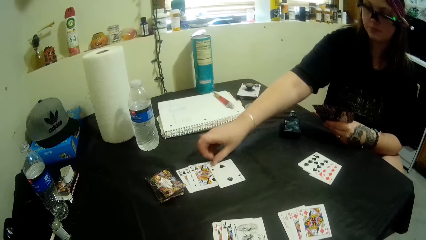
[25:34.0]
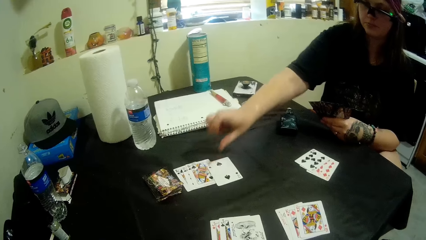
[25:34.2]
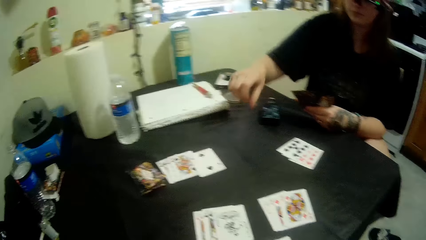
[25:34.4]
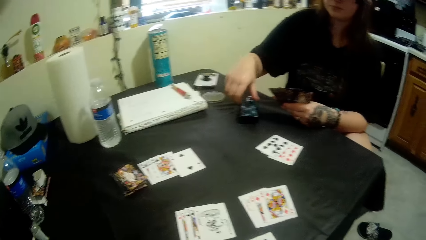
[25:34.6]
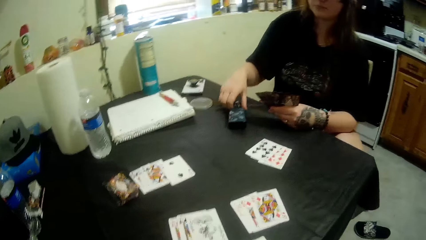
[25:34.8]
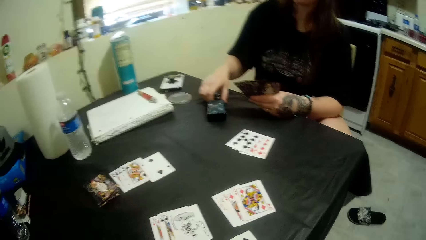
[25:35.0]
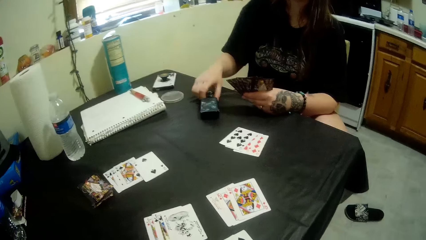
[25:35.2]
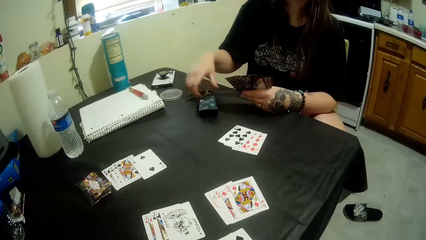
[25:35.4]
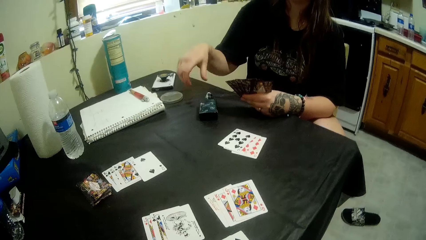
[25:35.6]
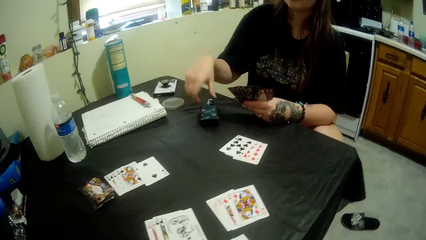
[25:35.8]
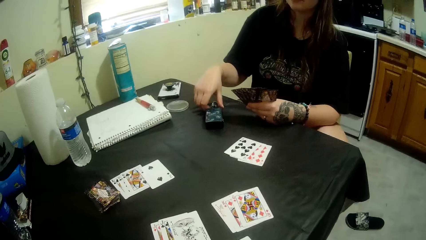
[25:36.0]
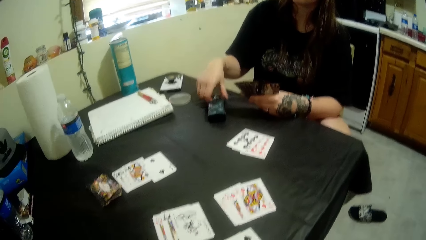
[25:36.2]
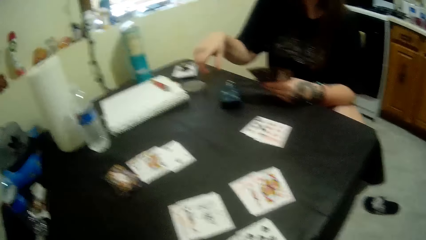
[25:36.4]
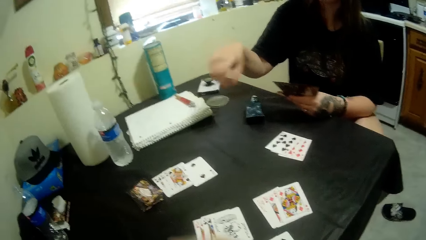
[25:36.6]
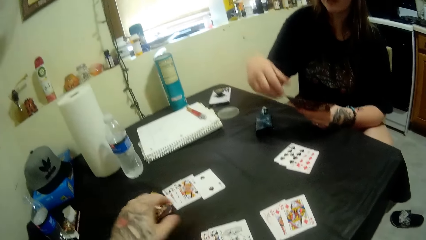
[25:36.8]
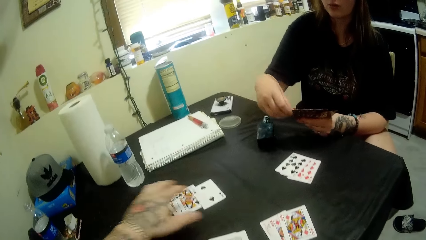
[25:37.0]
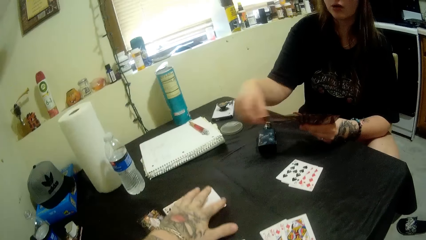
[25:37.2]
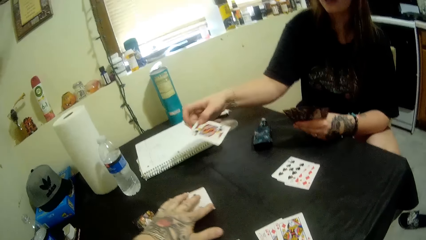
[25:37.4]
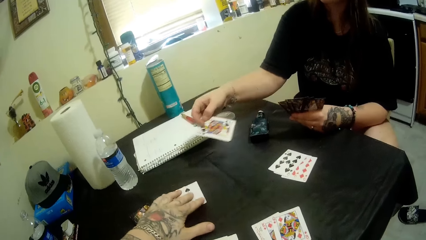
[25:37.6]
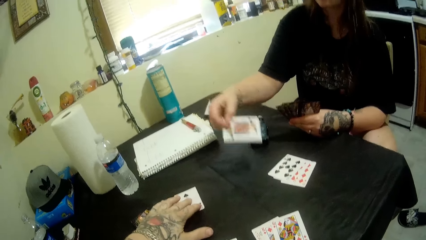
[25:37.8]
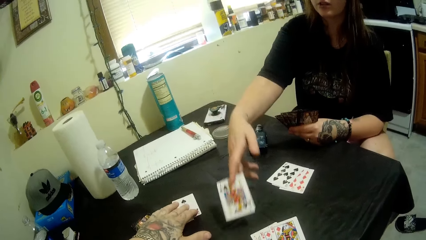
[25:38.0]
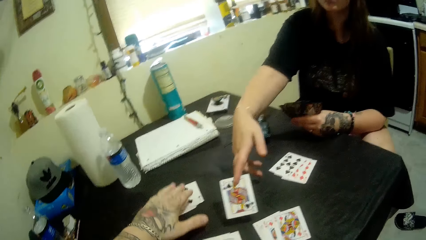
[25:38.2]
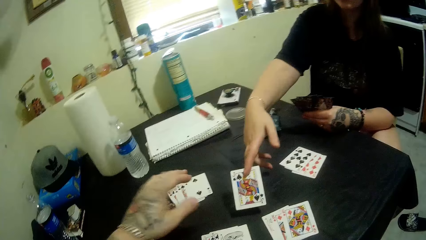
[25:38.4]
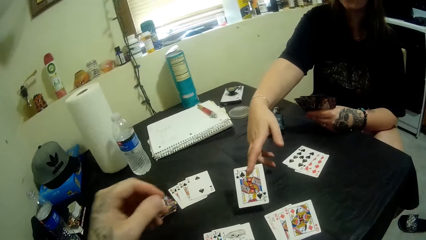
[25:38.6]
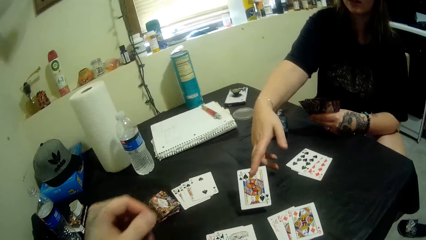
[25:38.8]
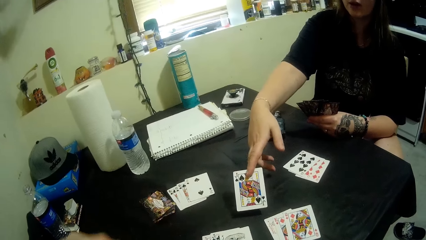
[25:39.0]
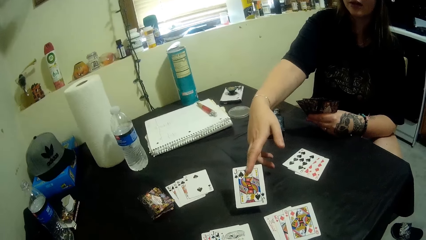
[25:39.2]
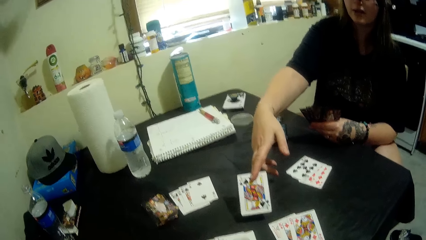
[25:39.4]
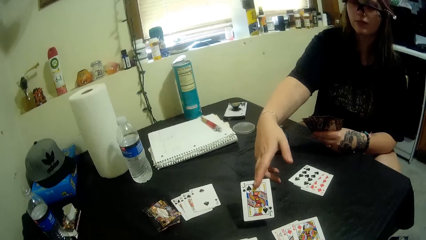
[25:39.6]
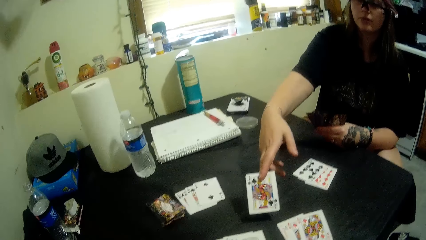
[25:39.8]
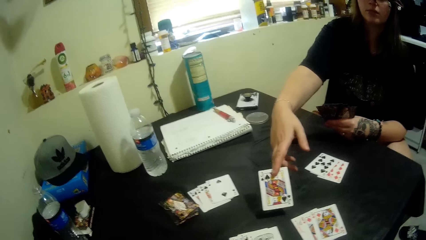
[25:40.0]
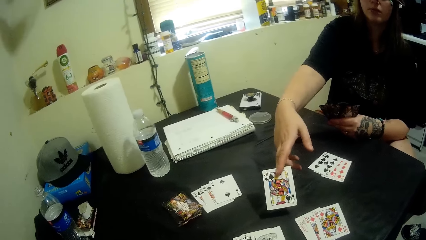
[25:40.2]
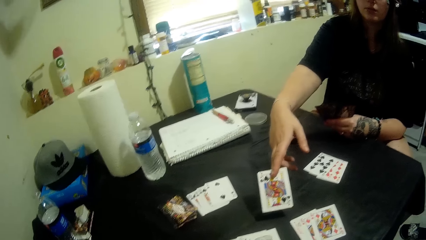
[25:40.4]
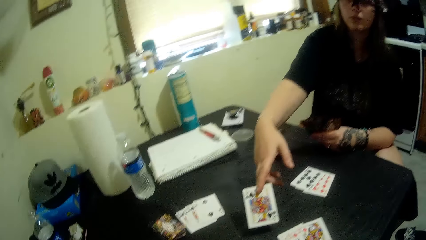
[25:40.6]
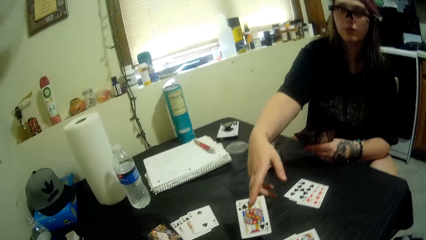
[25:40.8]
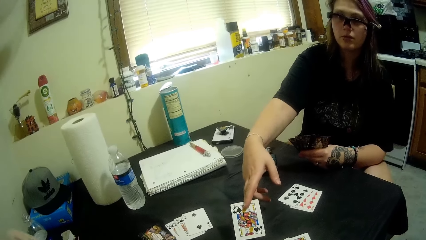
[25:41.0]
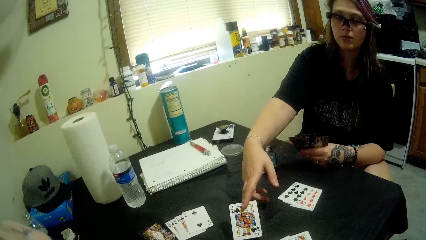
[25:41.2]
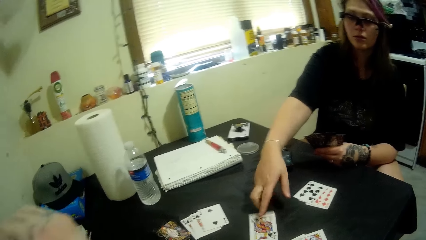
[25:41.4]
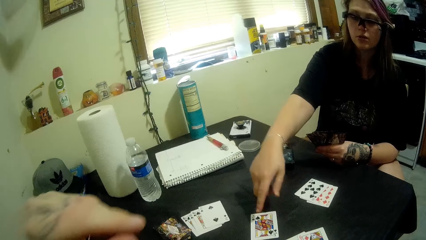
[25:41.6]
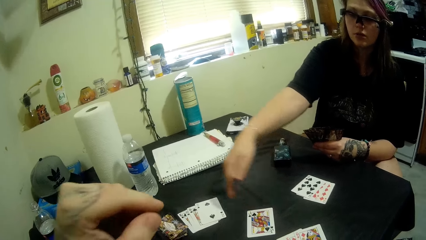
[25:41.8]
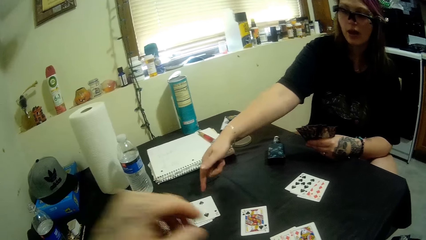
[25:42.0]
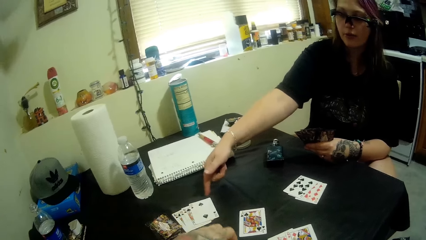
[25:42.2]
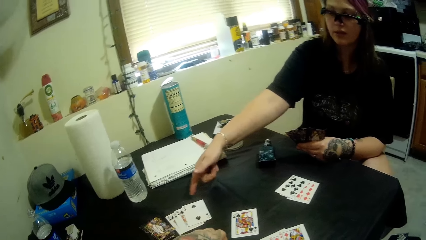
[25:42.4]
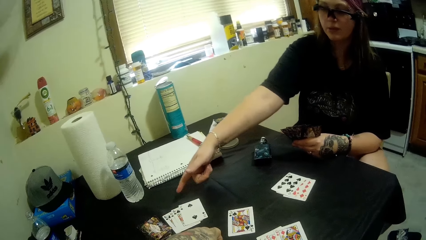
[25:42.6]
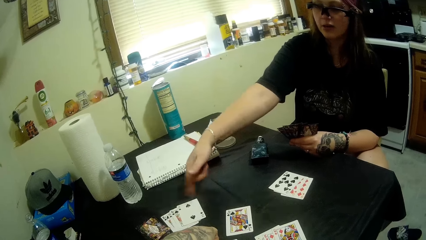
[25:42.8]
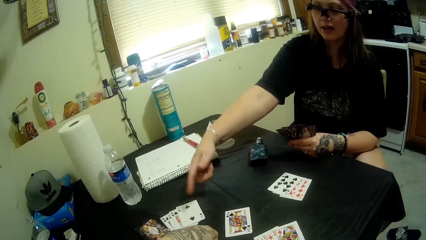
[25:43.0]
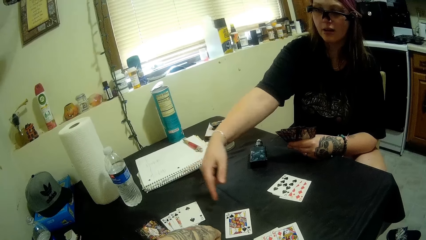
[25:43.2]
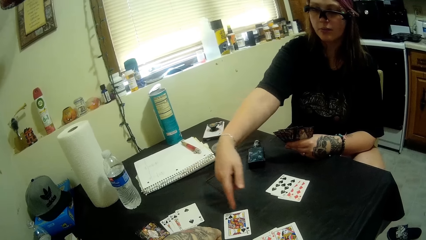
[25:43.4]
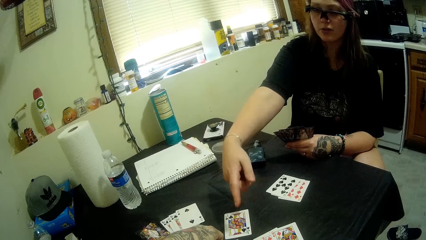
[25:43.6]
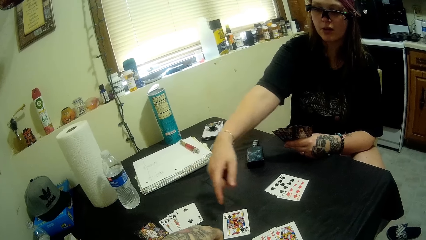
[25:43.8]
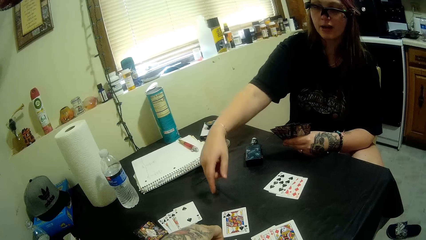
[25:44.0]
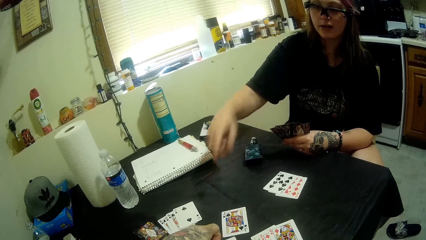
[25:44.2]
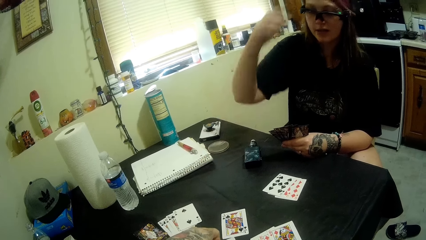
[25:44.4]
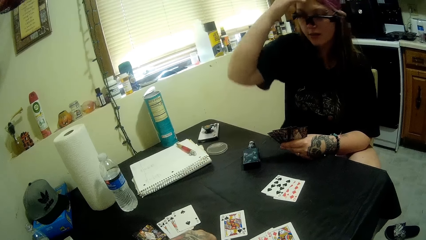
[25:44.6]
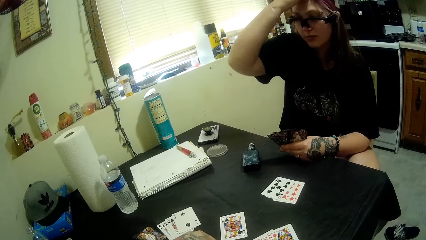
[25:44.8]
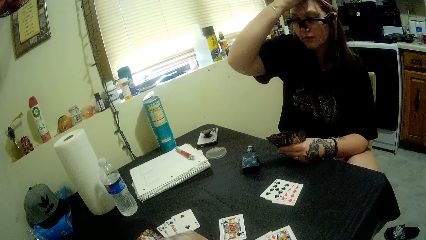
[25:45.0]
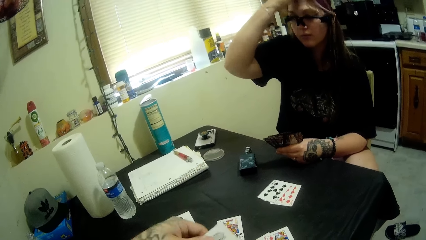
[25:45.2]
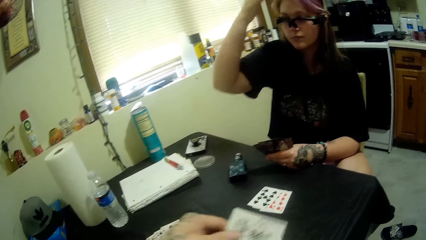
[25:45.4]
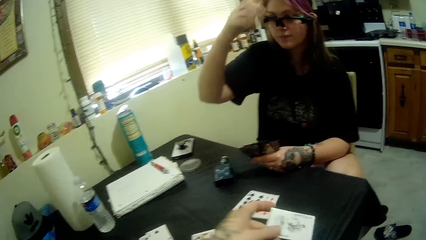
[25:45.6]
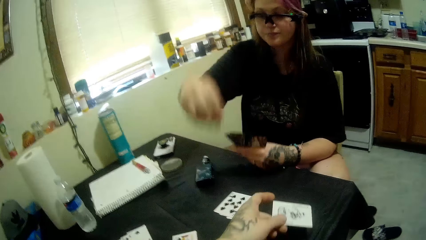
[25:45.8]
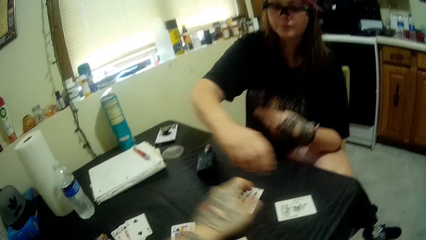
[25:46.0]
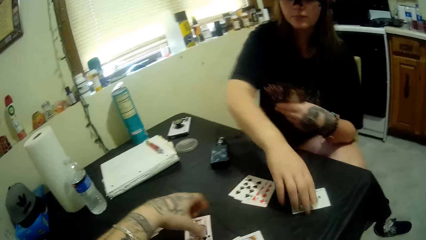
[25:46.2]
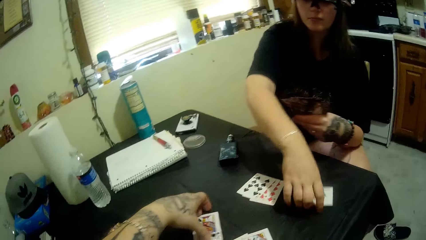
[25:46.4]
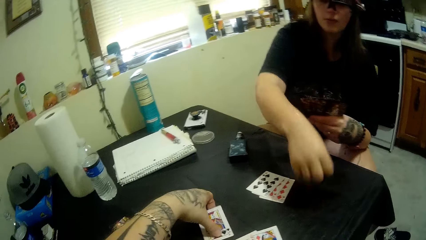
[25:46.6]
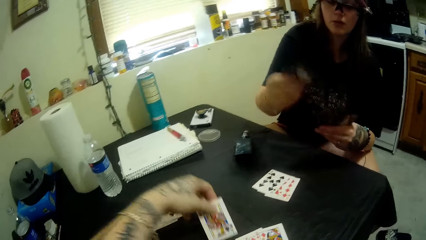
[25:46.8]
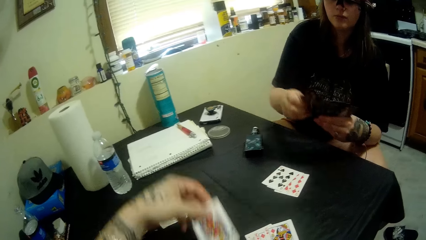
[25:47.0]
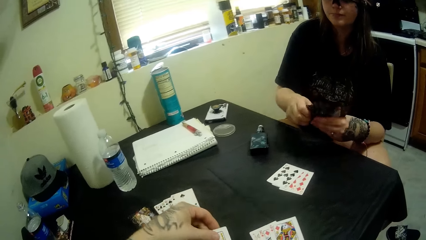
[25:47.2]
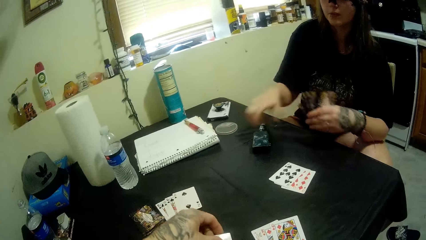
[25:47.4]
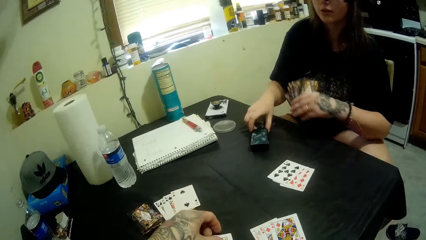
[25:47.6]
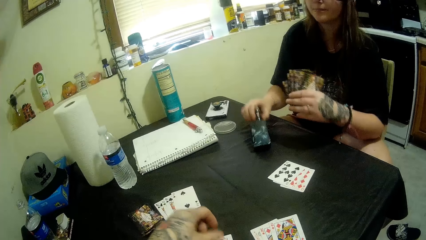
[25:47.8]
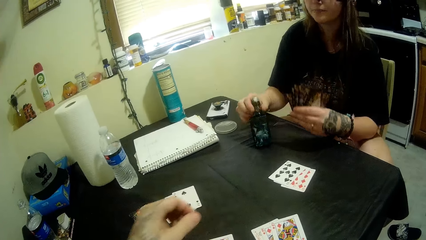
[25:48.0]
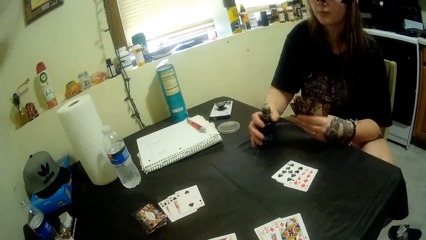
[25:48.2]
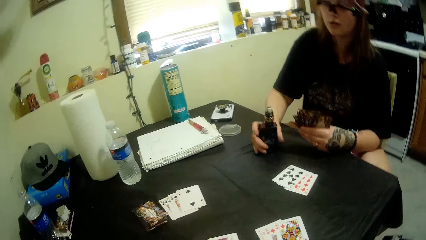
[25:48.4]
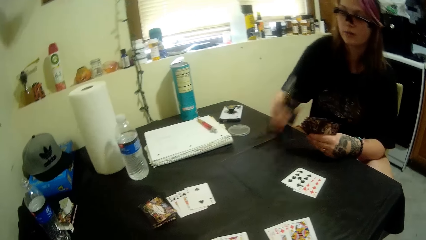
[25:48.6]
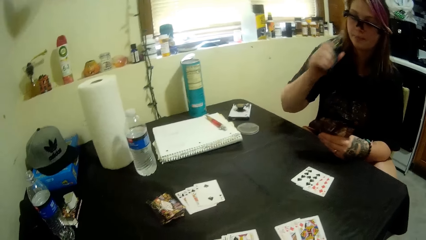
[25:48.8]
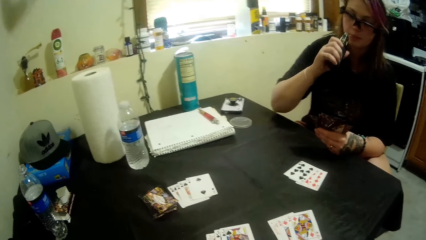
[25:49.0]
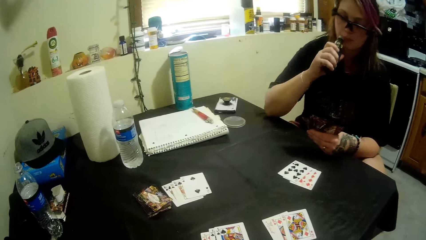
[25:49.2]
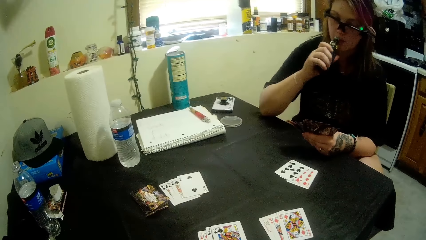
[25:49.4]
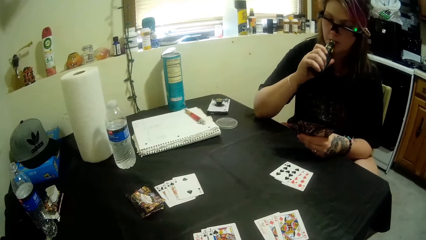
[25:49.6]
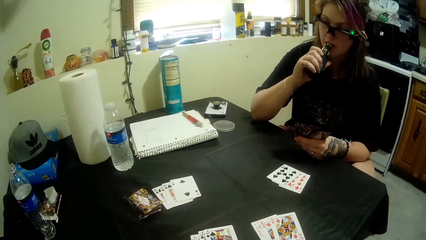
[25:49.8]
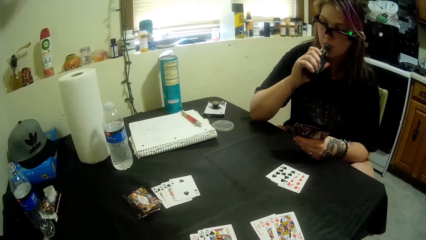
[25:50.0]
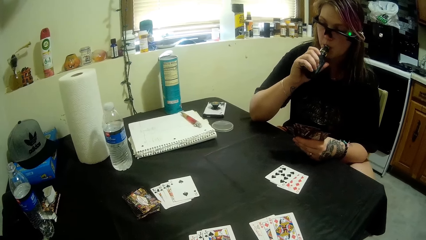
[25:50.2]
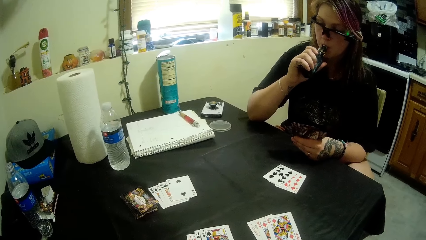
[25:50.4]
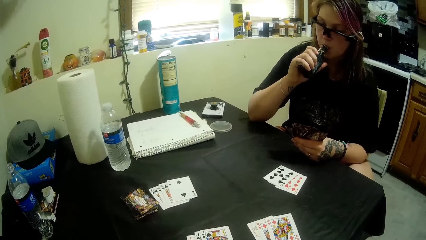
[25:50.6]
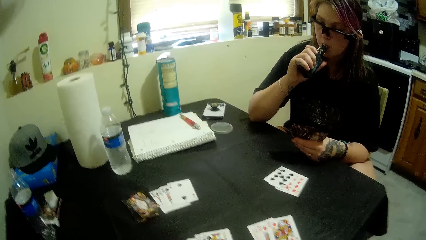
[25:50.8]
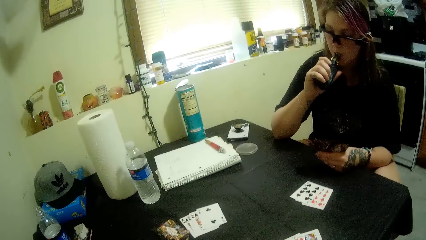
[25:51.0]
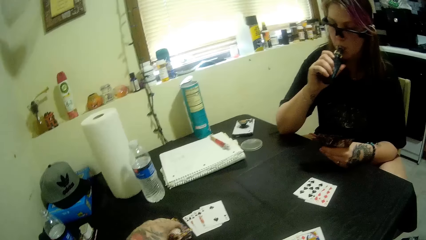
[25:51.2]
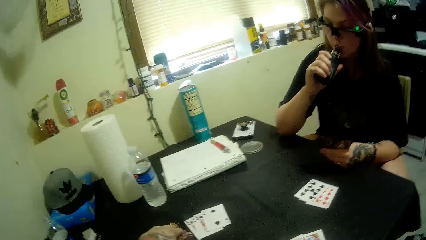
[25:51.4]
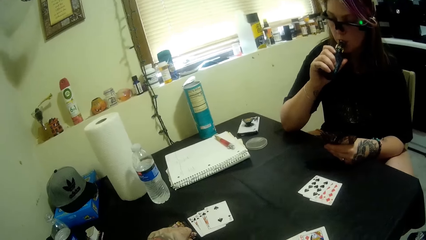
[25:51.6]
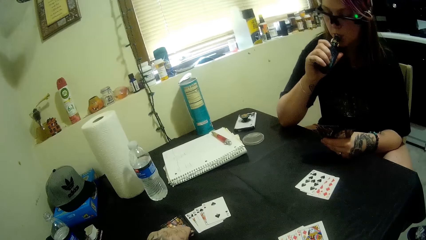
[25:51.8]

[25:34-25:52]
A woman plays a card. The camera wearer touches the flask. The woman touches the cards. The camera wearer shows her card. The woman shows a card to the camera wearer and drops the card in front of the camera wearer. The camera wearer drops a card. The woman picks a card. The camera wearer touches her head. She picks up a card. The woman drops a card. The camera wearer passes the card to the woman. The woman picks up the card on the table. The camera wearer picks a card from the table. She takes the flask. She drinks from the flask.
